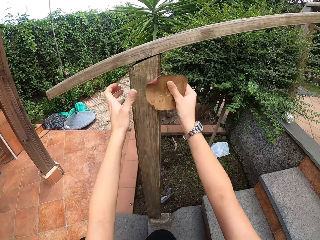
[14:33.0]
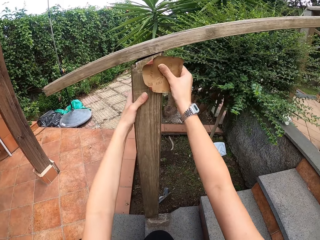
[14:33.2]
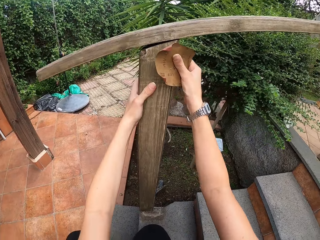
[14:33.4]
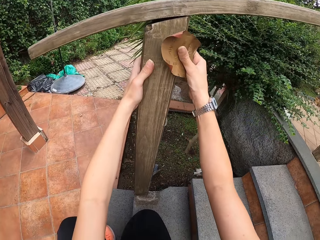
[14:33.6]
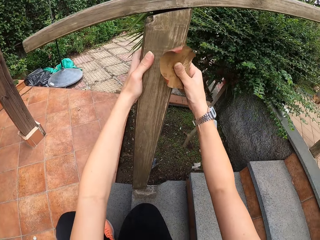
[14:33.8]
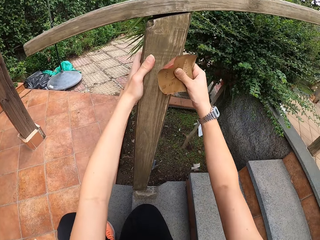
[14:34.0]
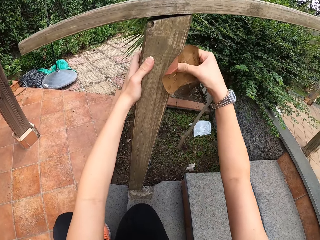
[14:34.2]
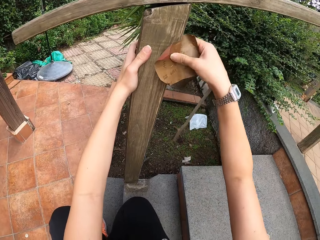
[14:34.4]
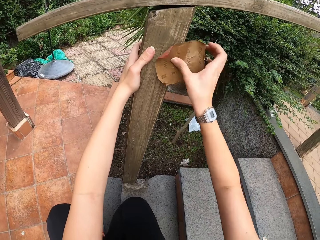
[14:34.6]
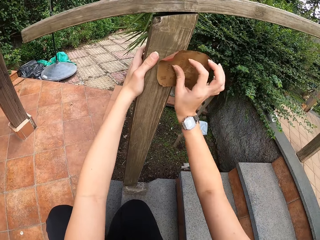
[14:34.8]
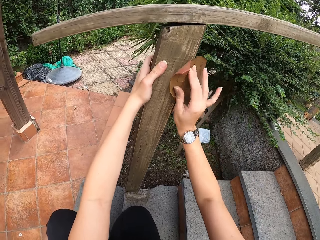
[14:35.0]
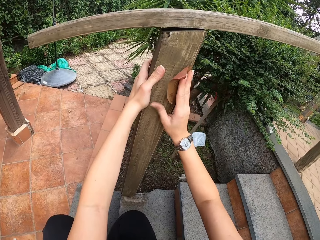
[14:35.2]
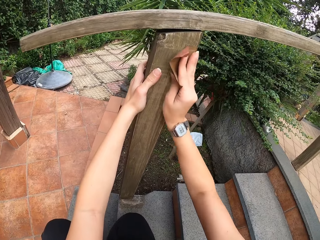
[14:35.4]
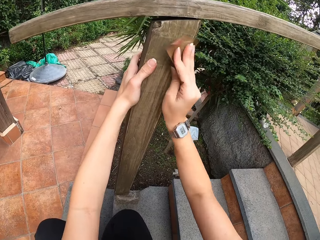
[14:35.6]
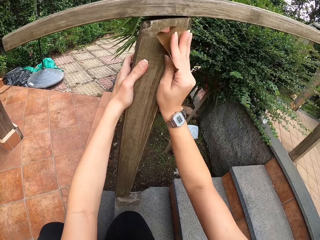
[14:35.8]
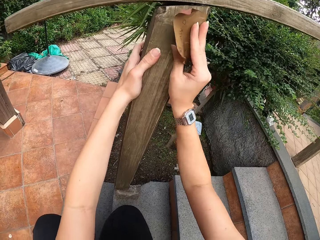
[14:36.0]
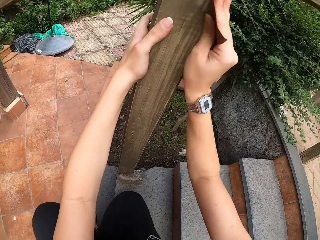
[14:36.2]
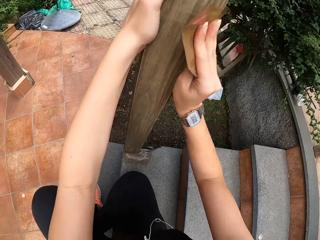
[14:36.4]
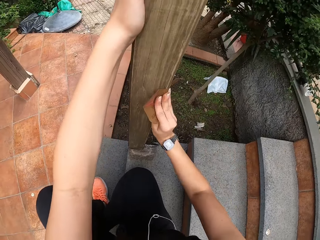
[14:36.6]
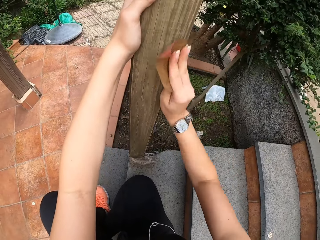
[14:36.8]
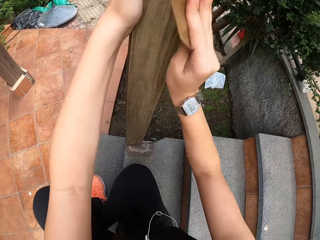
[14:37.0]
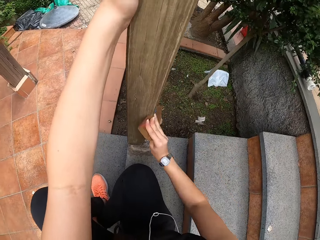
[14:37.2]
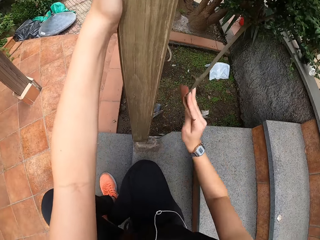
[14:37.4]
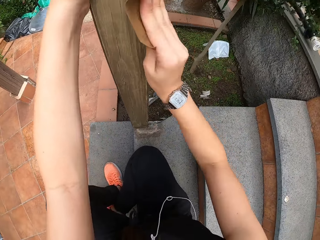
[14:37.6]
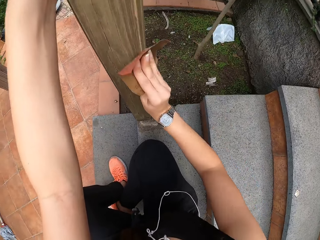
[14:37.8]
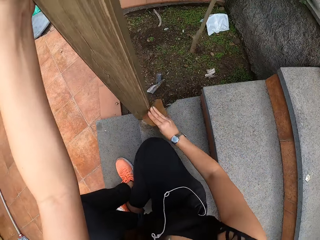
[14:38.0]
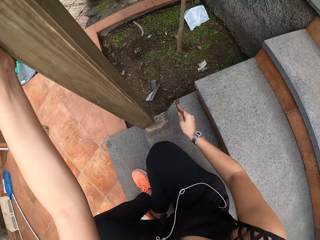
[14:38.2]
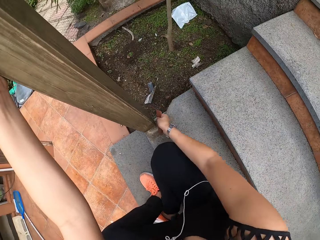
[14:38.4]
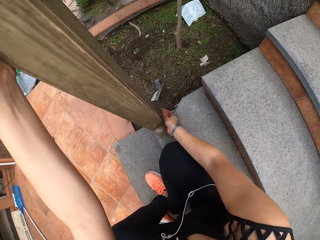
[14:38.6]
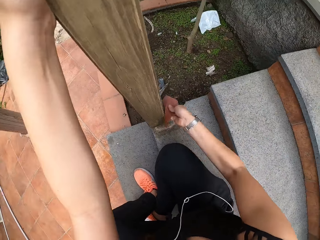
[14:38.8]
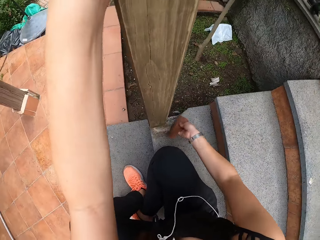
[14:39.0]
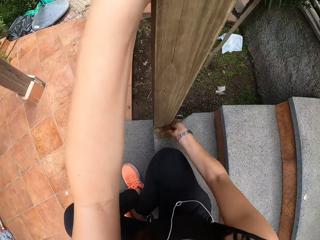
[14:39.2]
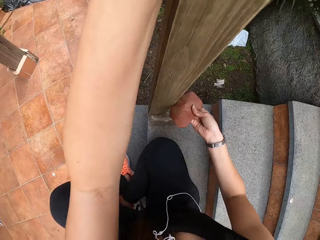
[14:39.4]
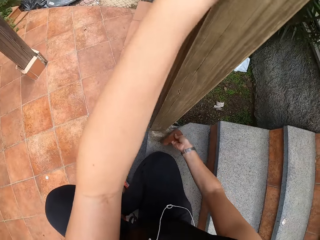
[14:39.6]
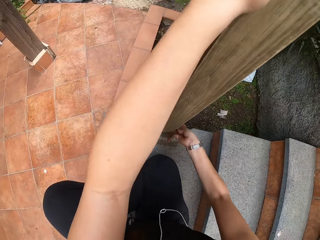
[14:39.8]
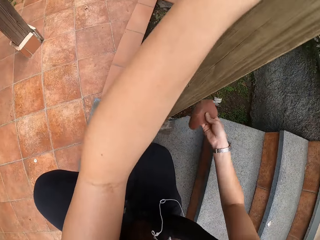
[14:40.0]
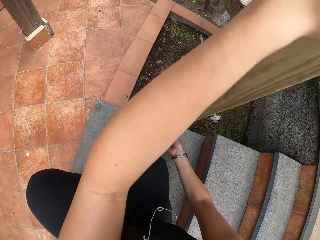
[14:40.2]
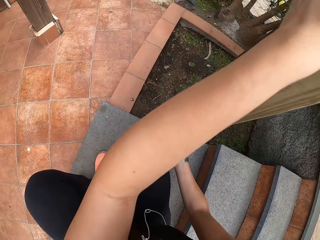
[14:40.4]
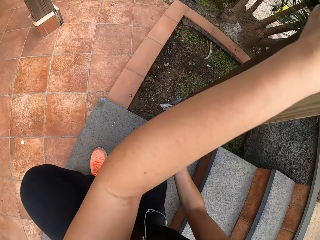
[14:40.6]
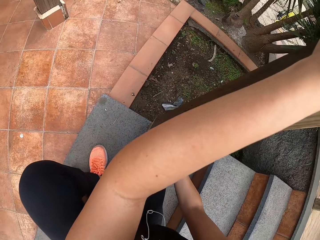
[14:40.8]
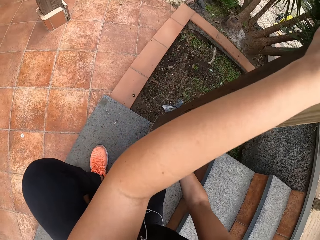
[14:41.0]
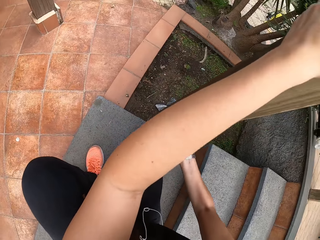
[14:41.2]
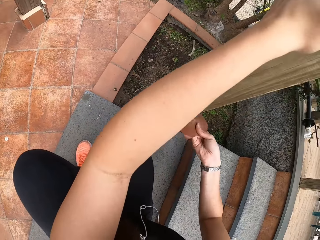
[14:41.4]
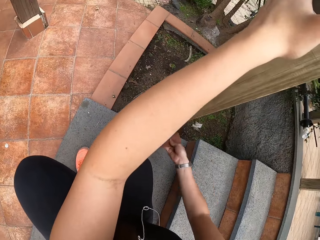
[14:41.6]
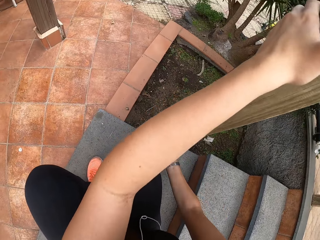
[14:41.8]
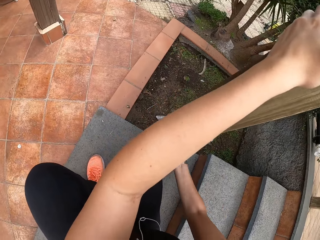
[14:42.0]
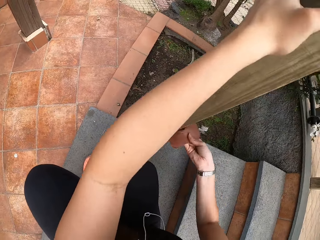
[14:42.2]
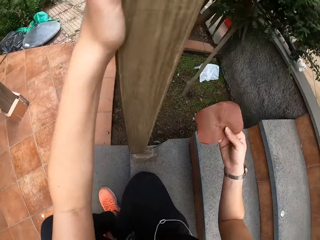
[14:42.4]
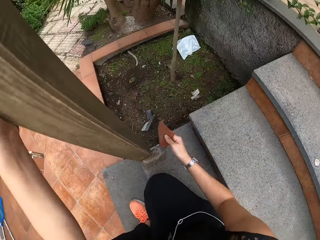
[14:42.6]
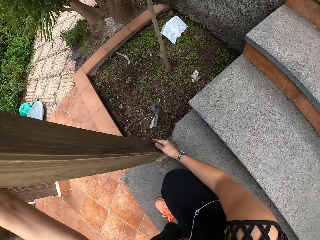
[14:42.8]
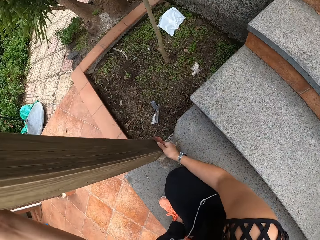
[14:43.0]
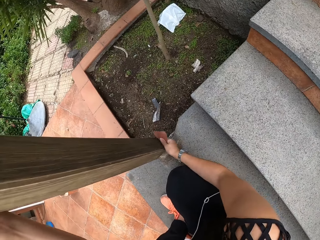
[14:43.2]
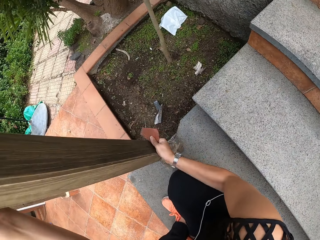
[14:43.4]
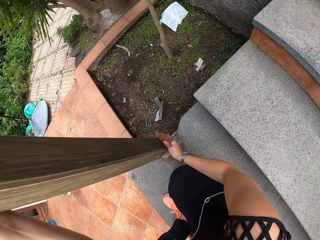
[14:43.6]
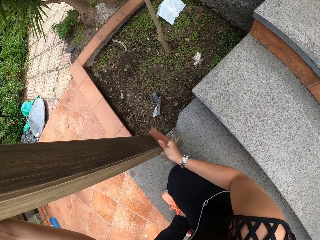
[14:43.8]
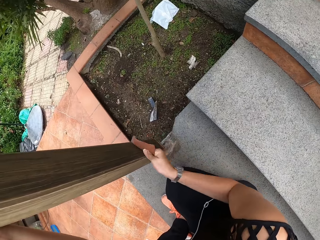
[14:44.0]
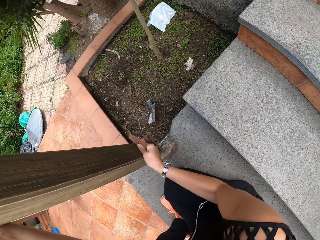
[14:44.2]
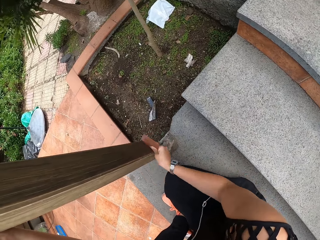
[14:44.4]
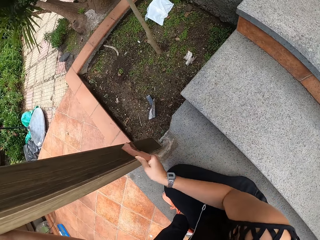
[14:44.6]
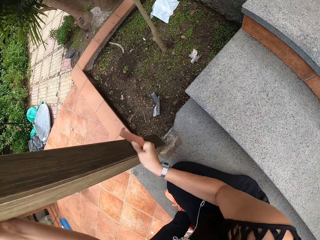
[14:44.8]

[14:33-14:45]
The camera wearer holds the sandpaper with both hands. He holds the wooden rail with his left hand. He smoothens the wooden rail with the sandpaper in his right hand.

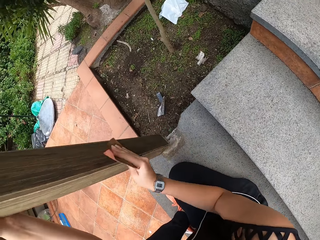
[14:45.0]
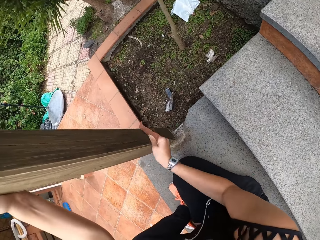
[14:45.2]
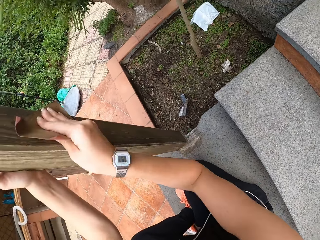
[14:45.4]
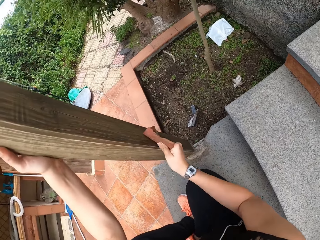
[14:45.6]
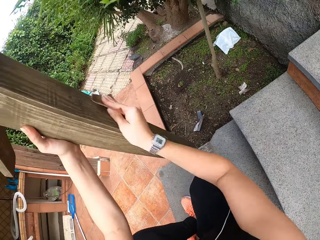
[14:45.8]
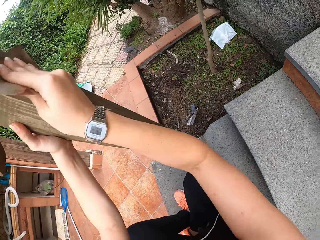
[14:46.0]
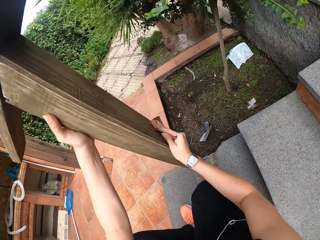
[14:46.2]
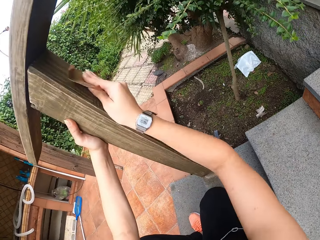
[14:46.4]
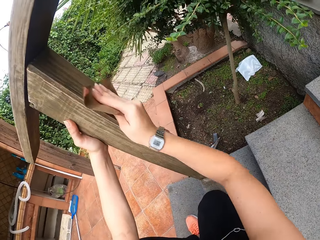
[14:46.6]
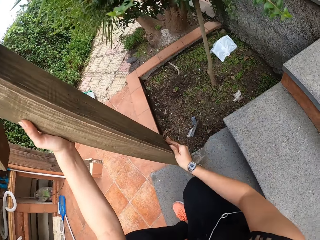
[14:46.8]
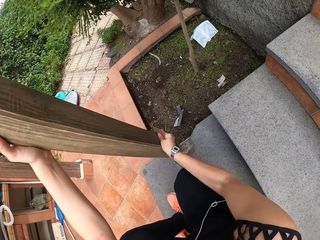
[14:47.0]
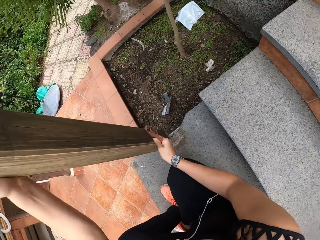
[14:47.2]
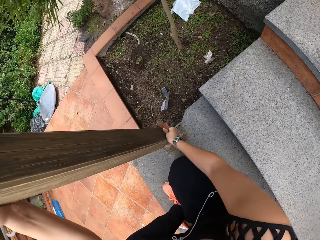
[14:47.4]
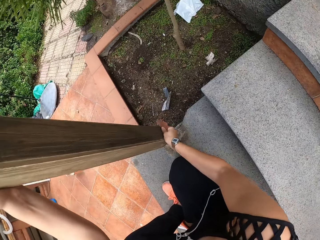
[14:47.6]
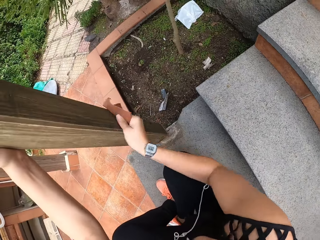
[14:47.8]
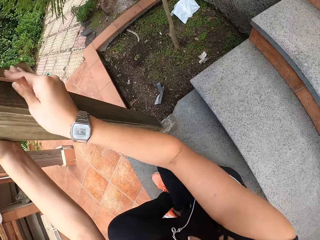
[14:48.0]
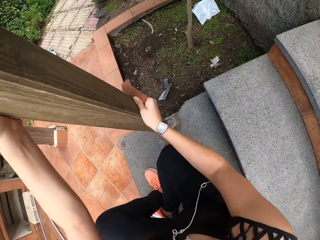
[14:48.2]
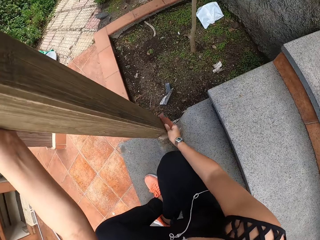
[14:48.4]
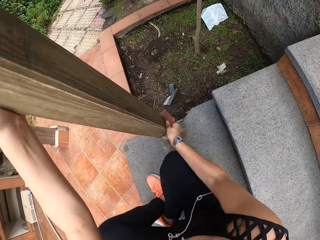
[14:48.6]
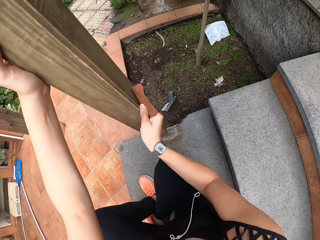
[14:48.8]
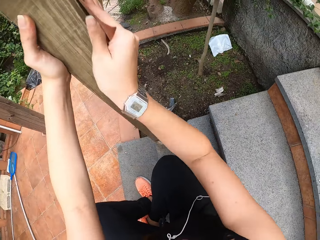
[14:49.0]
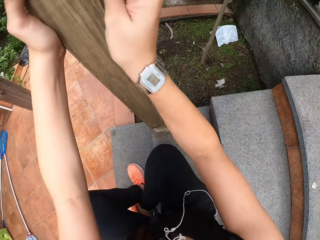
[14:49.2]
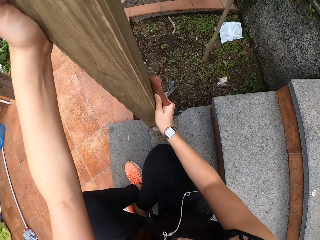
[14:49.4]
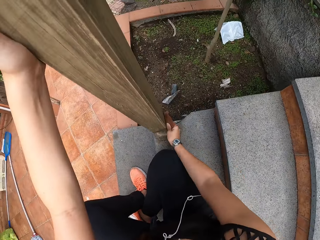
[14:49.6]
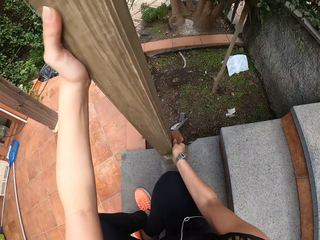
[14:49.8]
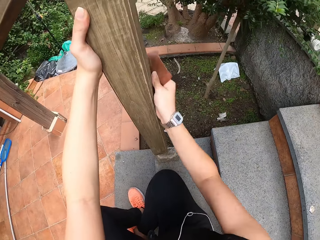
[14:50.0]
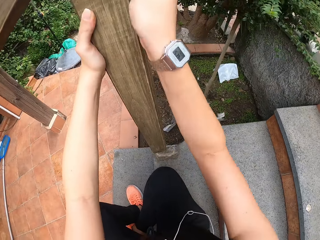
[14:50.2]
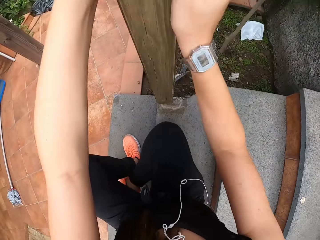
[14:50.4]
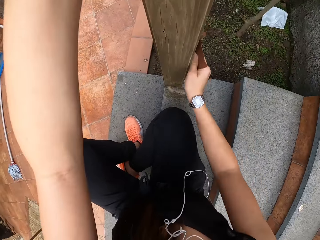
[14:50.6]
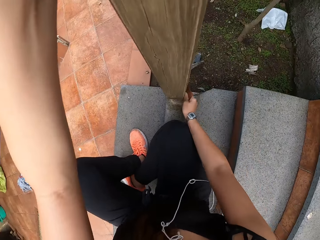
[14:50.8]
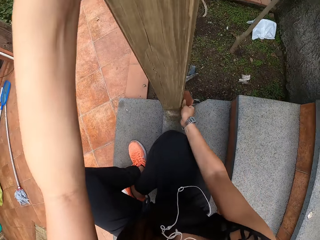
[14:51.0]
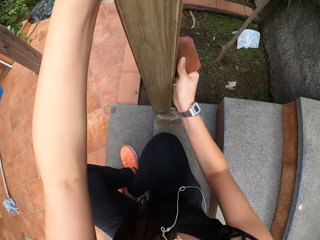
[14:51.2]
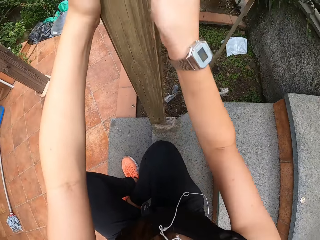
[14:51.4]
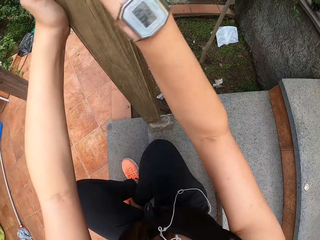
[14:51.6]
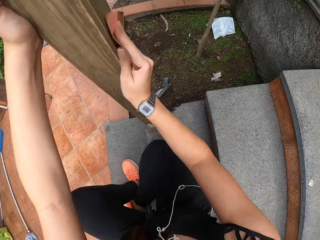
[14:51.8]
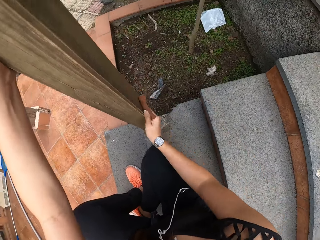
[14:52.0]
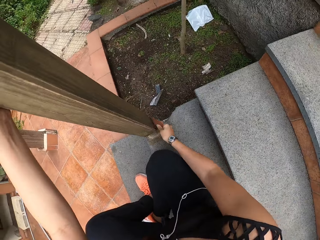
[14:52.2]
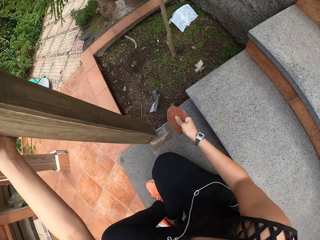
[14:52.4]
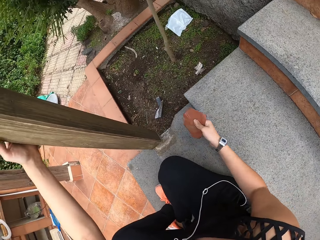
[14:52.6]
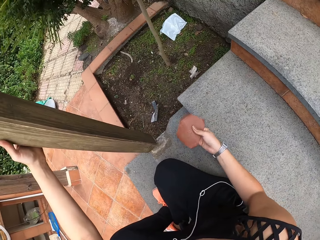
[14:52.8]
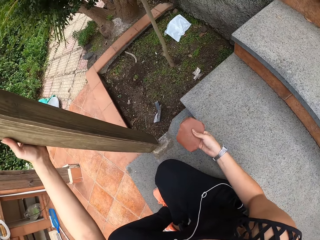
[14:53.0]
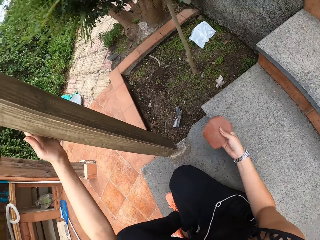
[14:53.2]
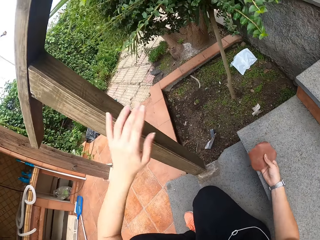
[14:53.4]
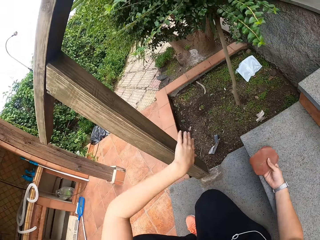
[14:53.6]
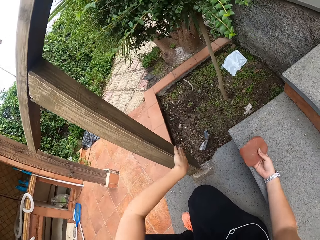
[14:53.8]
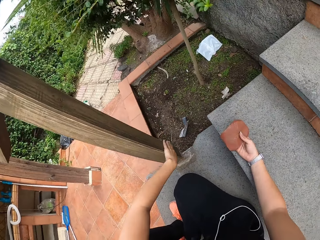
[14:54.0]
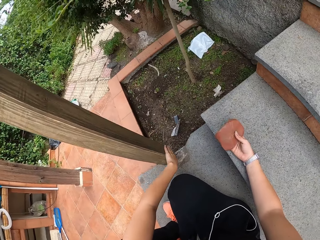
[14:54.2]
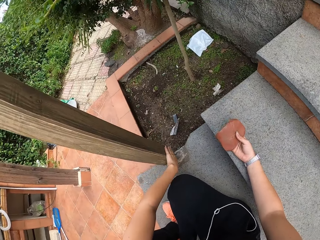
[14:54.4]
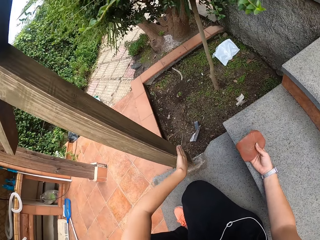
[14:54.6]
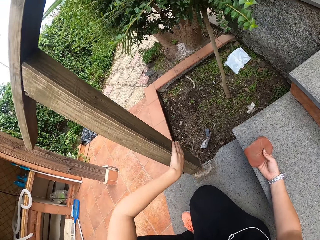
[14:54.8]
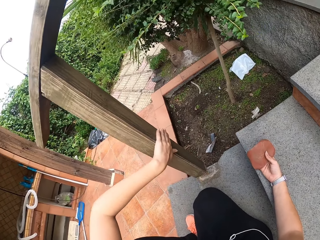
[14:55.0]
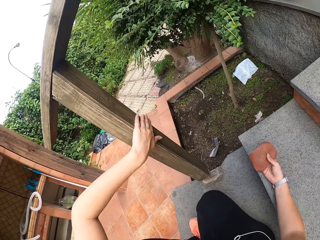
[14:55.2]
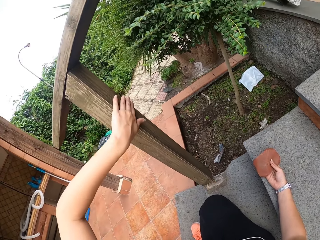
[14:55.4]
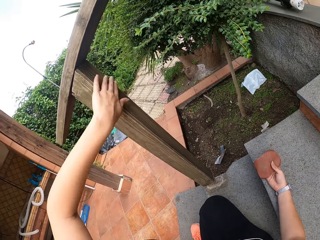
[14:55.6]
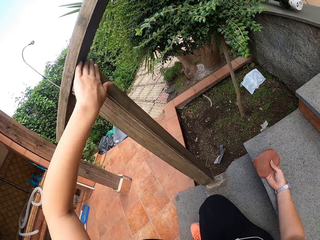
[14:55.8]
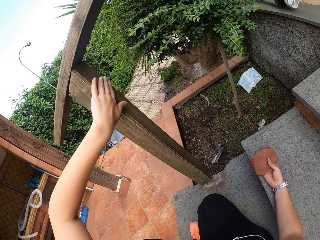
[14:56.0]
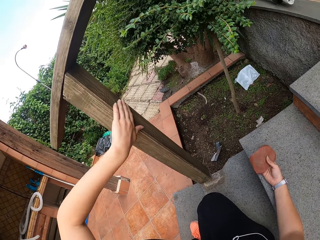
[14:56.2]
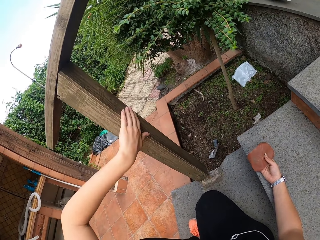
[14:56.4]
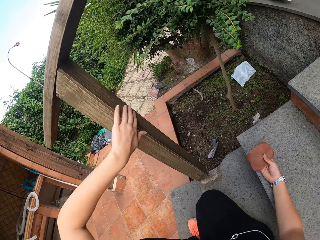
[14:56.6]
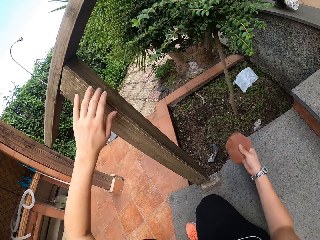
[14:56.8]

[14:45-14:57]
The camera wearer touches the wooden rail with his left hand.
